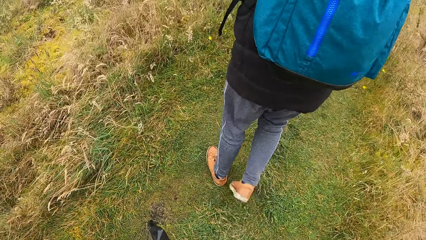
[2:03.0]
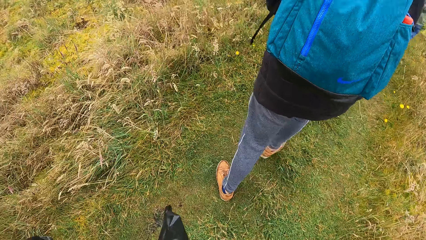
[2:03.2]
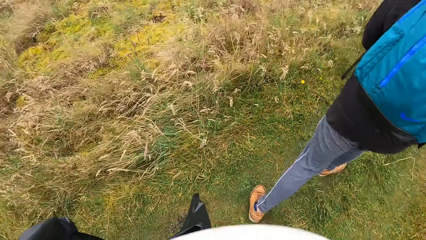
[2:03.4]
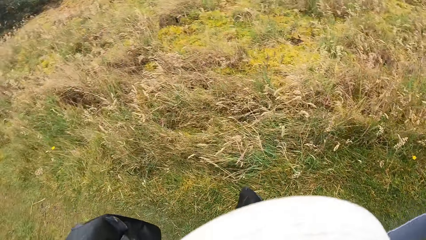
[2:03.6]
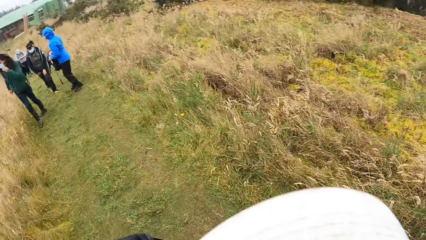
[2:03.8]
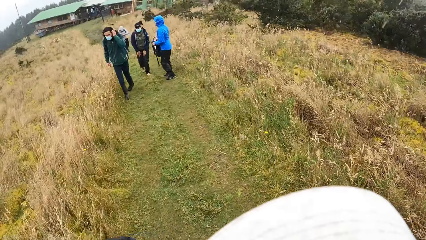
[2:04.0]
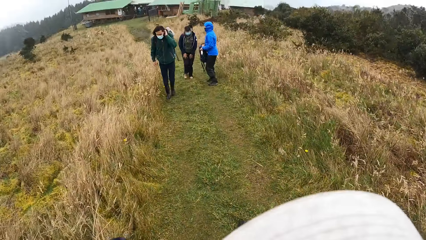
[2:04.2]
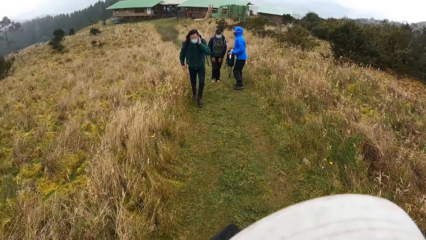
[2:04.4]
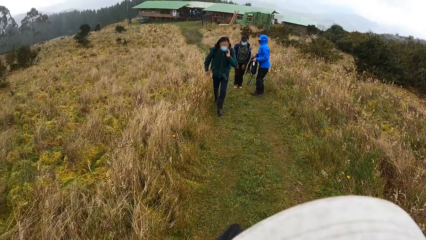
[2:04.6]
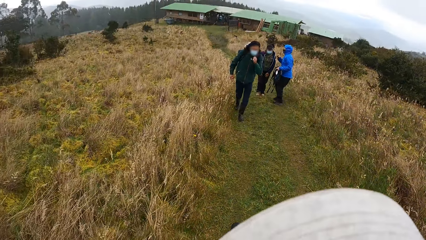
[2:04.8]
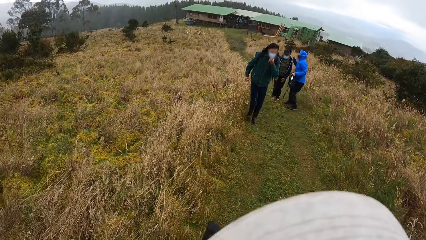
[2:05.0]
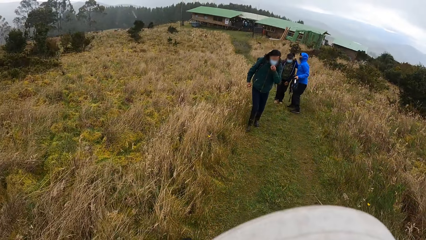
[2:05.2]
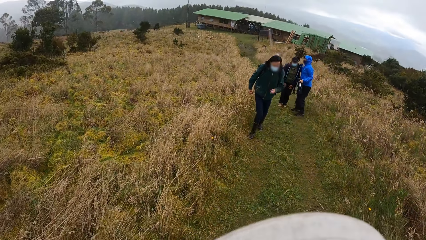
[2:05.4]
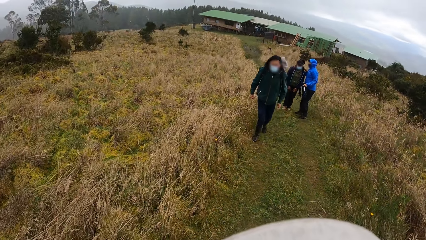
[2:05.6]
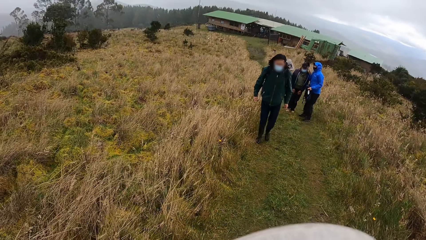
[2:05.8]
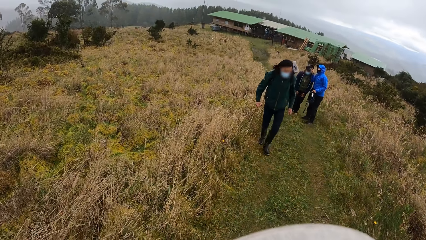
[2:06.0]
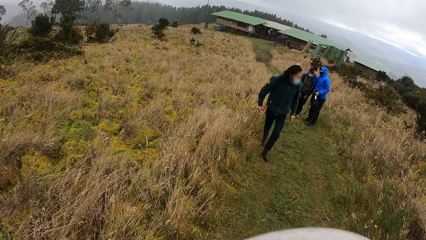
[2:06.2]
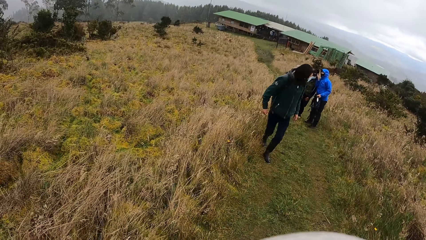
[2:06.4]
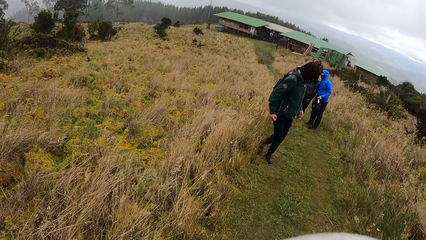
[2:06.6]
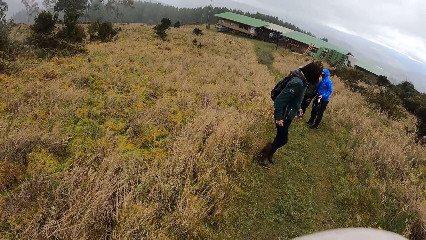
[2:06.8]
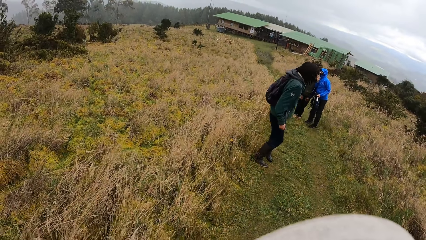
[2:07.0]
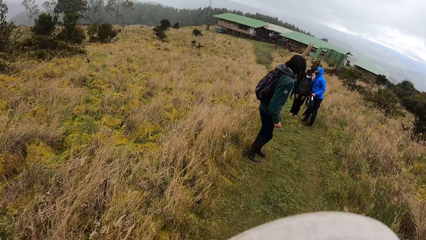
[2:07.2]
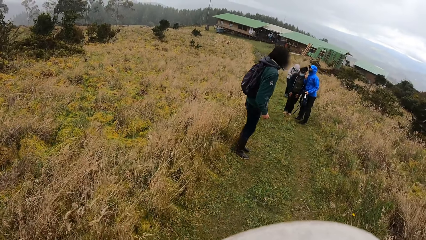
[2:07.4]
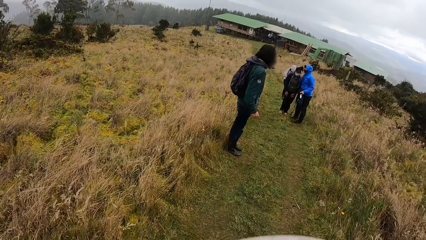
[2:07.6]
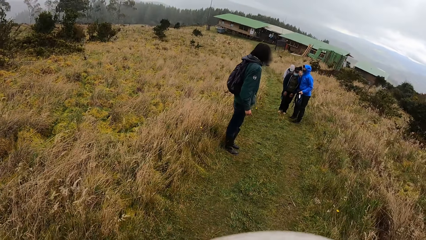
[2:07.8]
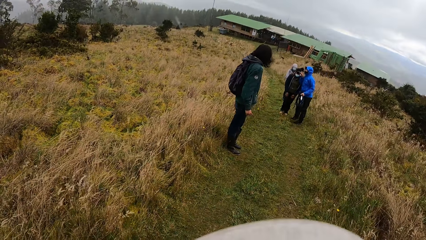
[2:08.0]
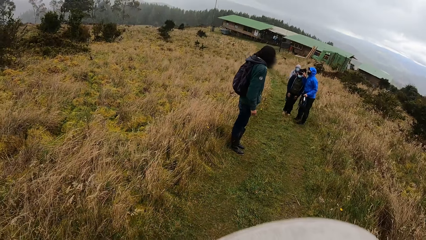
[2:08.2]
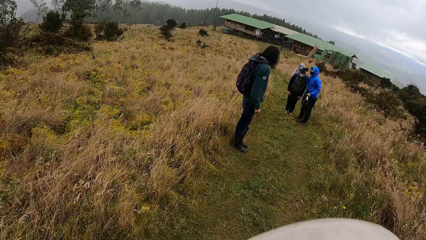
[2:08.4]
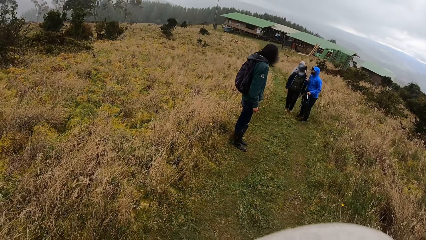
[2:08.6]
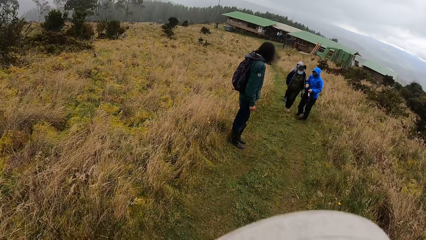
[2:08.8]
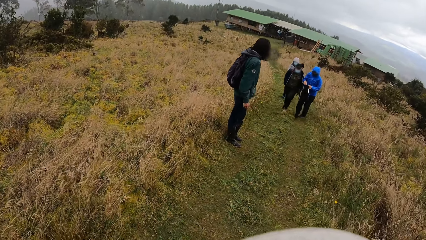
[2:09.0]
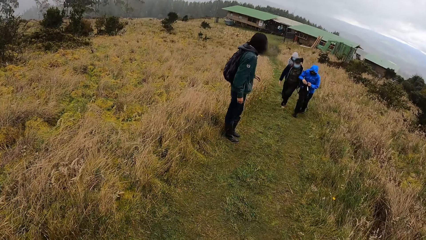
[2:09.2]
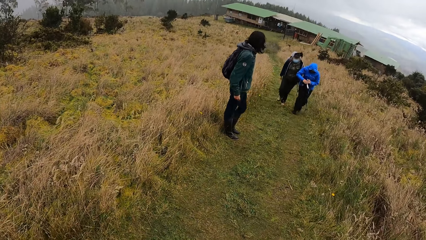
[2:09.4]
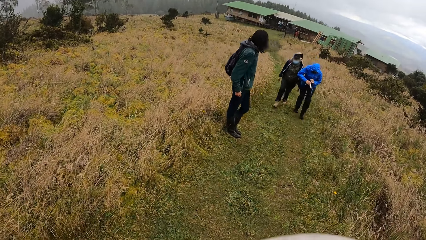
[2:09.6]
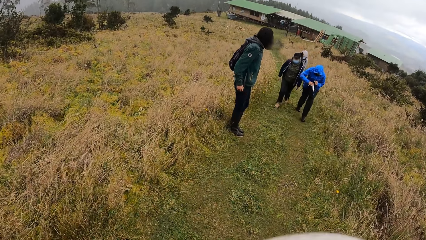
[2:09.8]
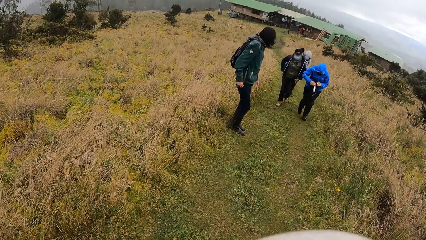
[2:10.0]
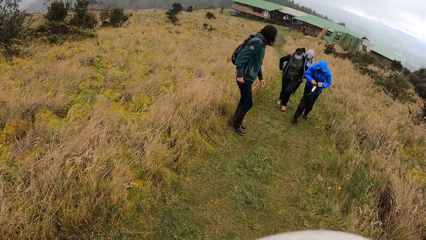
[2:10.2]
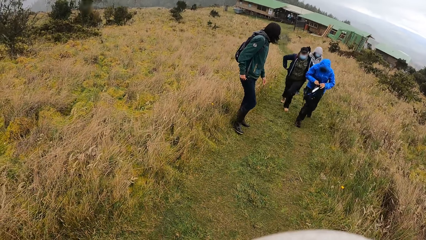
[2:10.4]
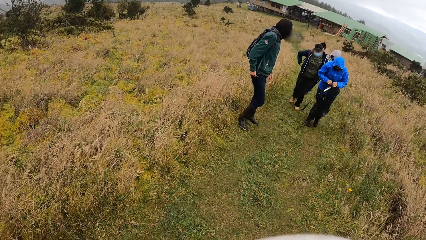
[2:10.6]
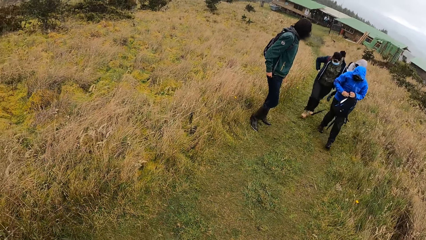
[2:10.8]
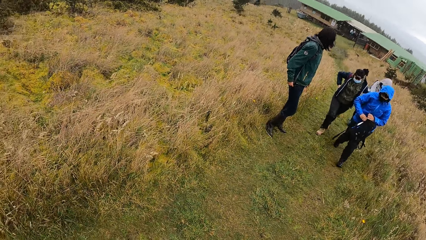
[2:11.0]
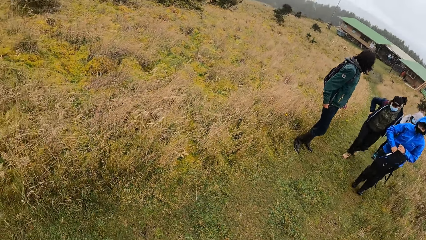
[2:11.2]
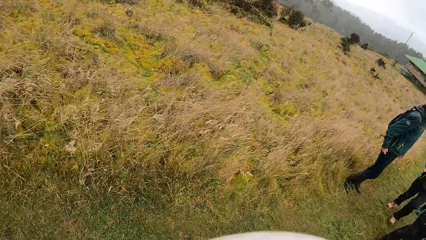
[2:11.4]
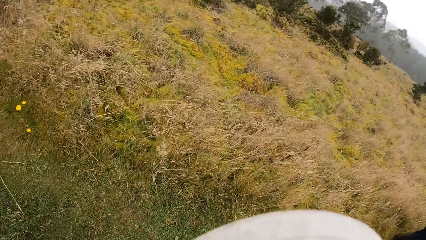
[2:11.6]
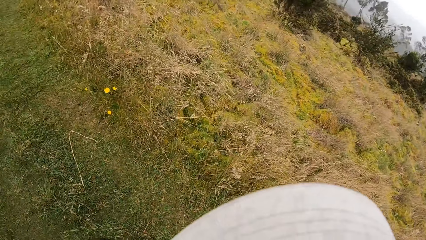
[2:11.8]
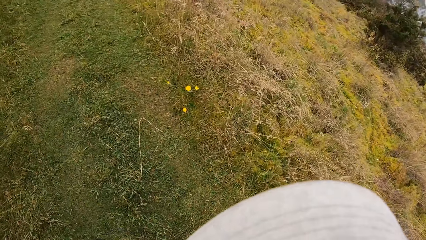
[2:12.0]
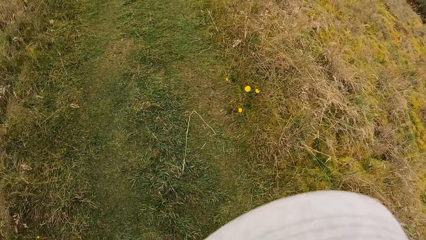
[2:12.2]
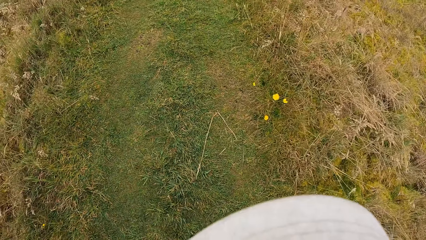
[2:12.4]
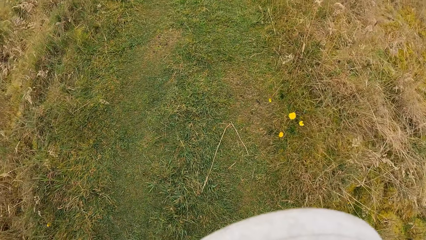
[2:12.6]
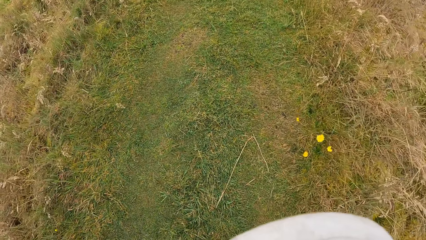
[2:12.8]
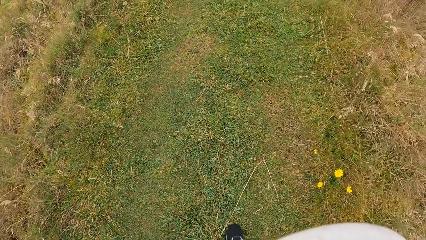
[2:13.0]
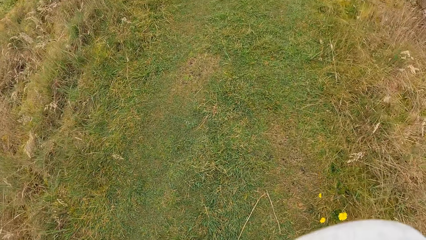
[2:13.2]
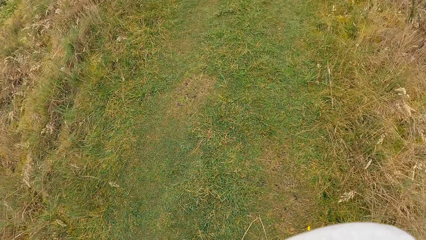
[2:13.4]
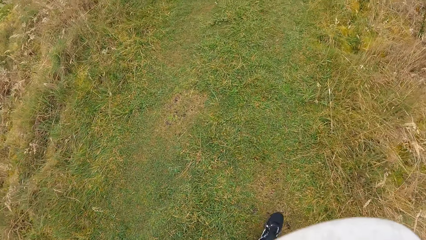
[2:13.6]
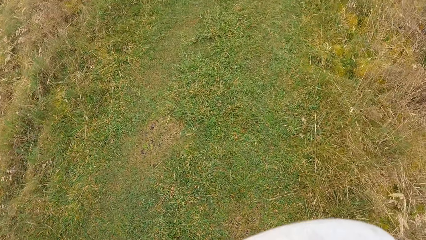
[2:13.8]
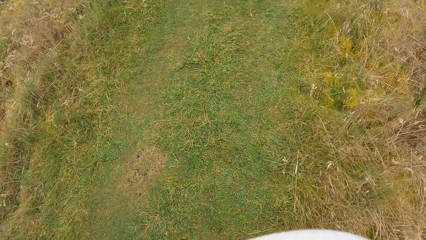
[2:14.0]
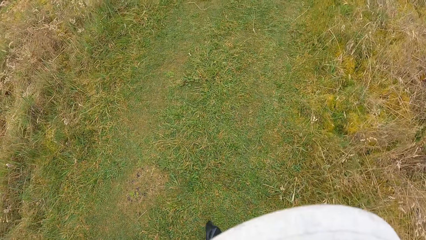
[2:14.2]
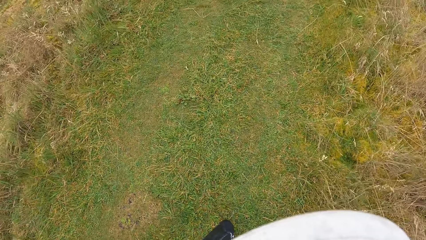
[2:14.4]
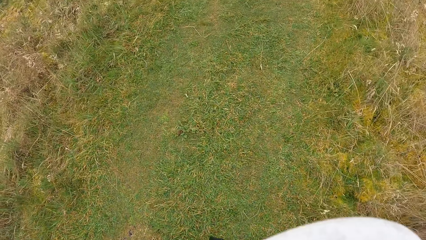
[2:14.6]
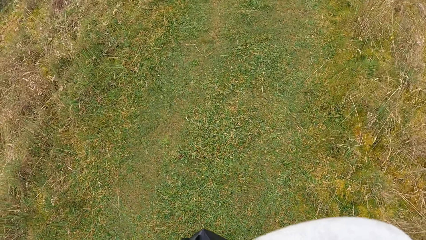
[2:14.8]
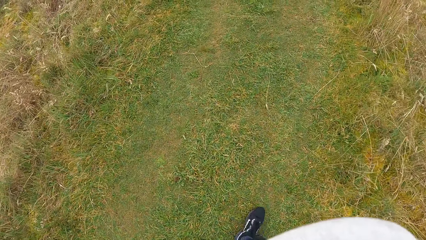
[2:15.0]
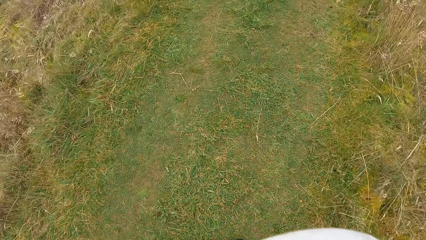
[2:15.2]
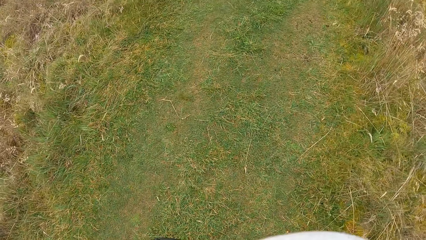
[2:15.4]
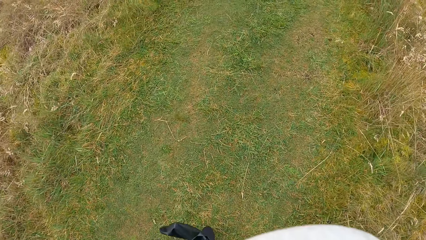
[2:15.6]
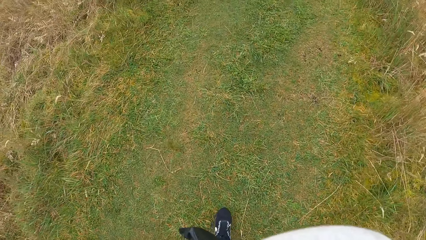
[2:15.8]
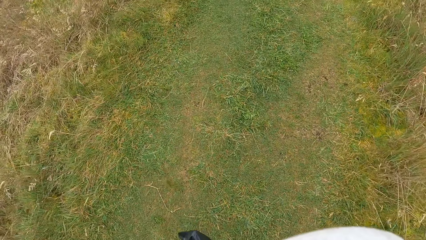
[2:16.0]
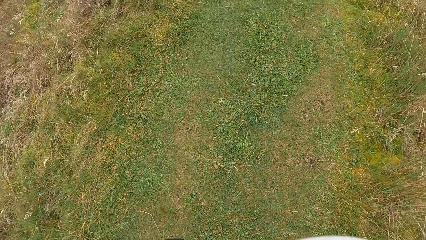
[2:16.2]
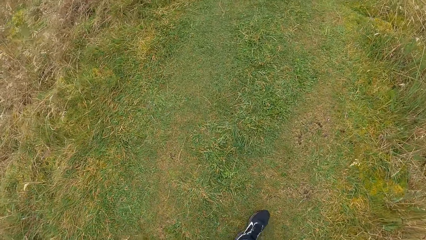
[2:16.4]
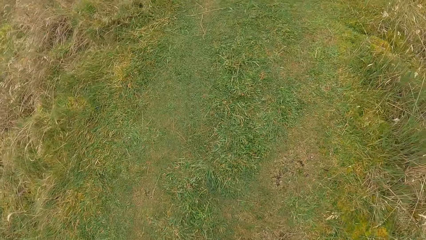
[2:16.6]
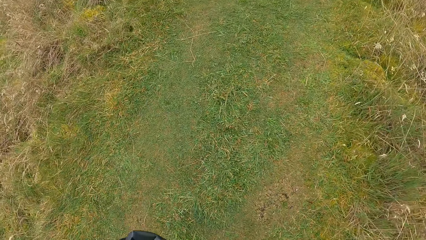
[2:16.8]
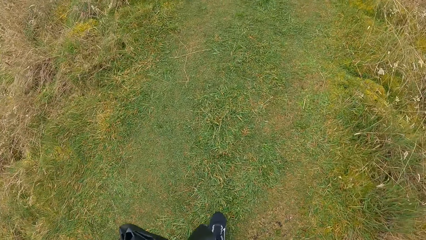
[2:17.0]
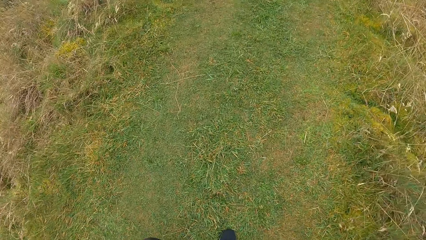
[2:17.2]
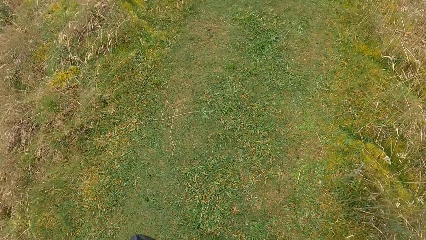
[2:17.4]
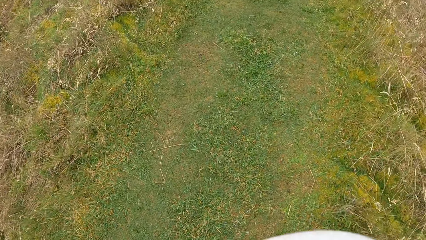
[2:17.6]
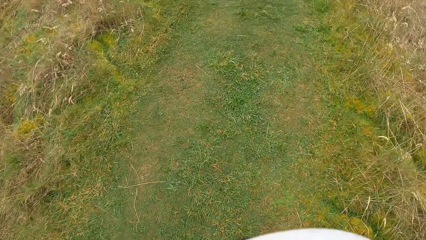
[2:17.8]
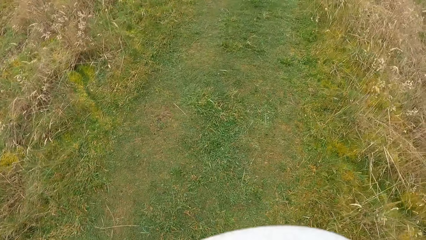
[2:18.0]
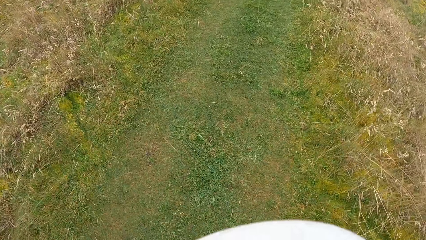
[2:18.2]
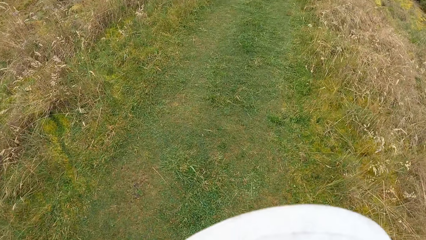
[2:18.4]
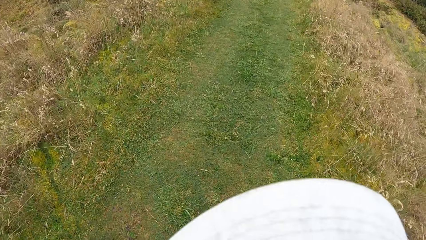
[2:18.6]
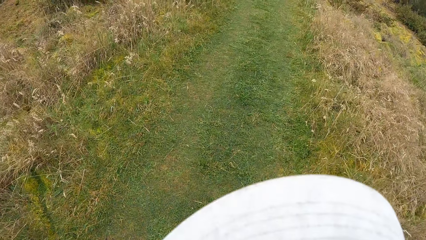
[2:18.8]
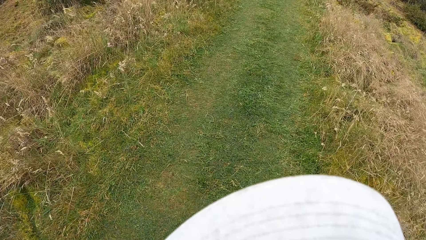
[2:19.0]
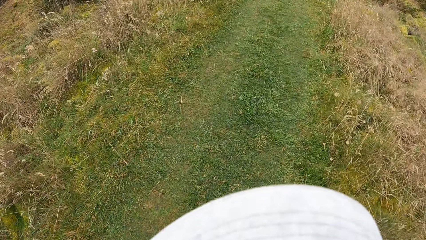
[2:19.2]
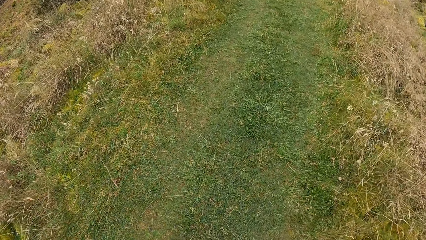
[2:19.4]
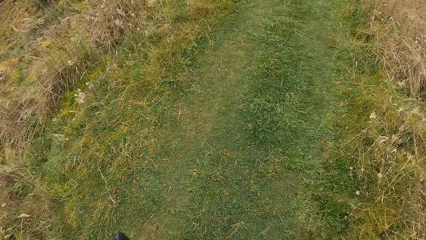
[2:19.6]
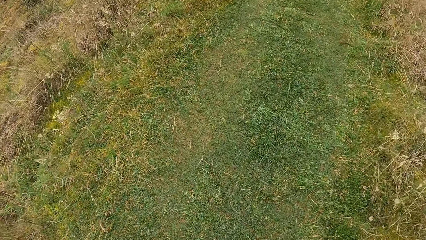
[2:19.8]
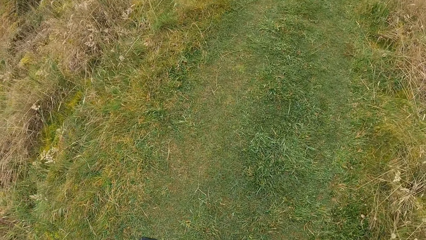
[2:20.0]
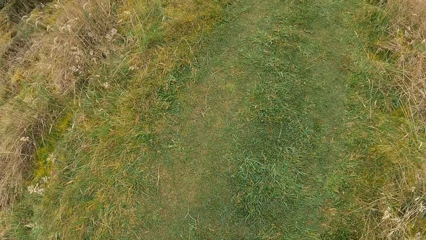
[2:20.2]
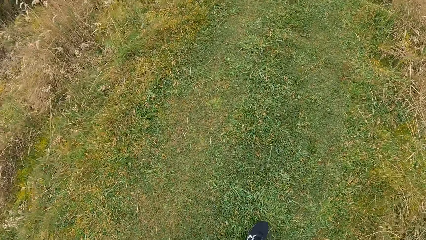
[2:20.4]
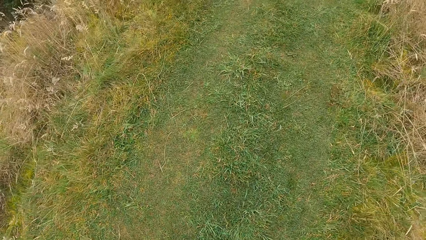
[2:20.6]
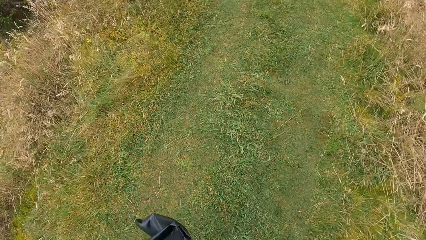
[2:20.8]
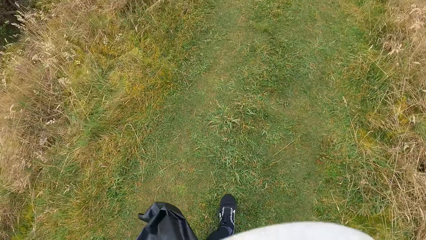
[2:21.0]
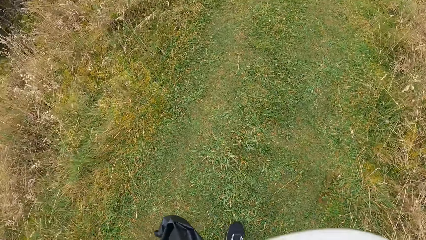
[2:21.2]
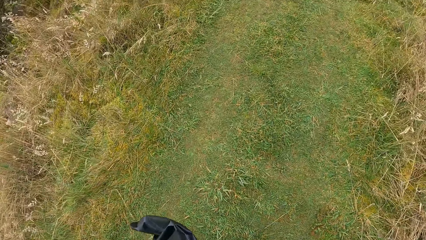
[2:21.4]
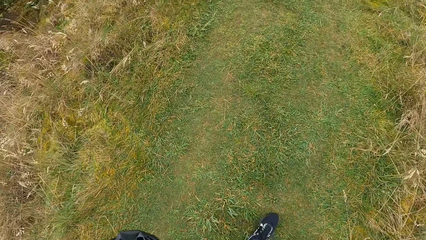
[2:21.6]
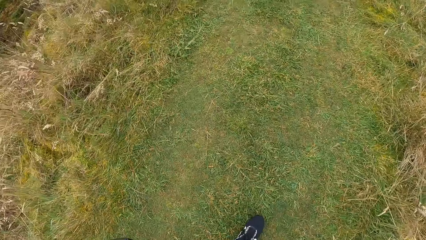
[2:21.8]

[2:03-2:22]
The camera wearer looks back. They walk at the field.
